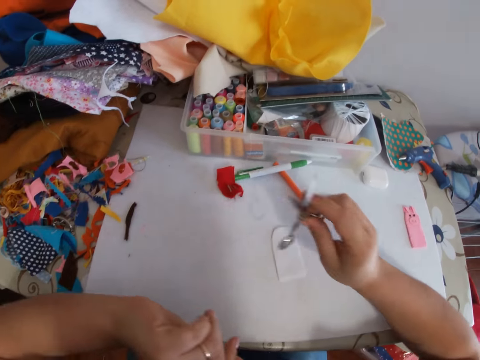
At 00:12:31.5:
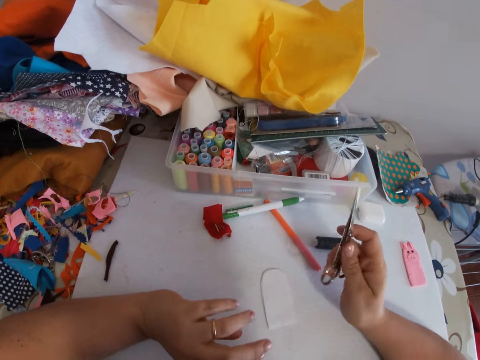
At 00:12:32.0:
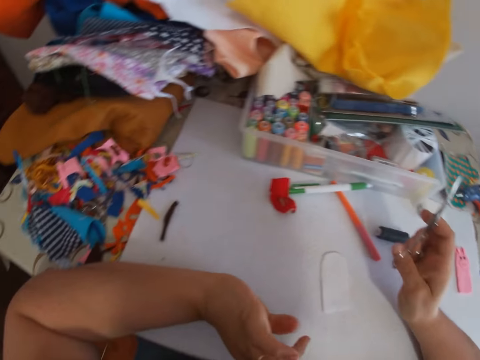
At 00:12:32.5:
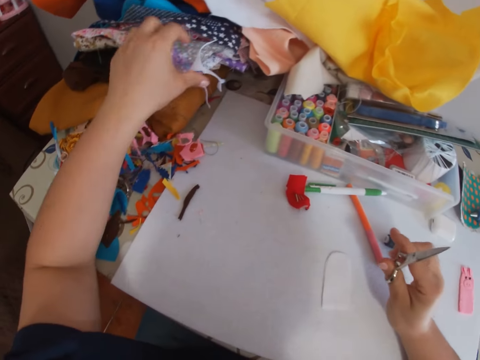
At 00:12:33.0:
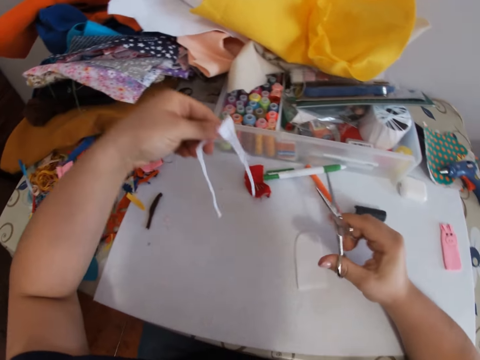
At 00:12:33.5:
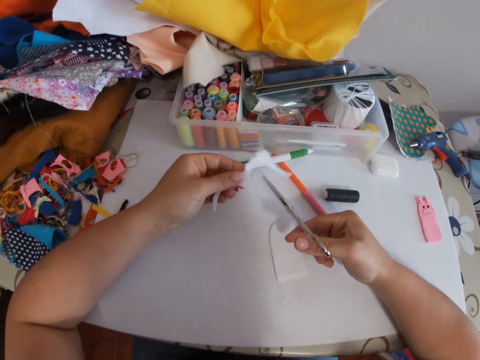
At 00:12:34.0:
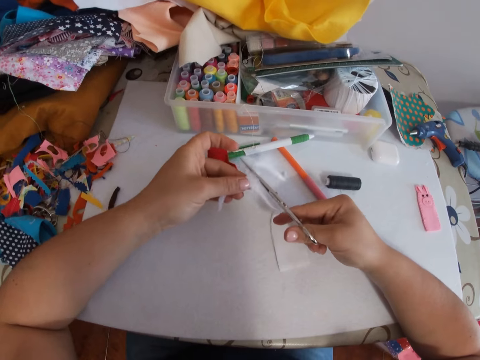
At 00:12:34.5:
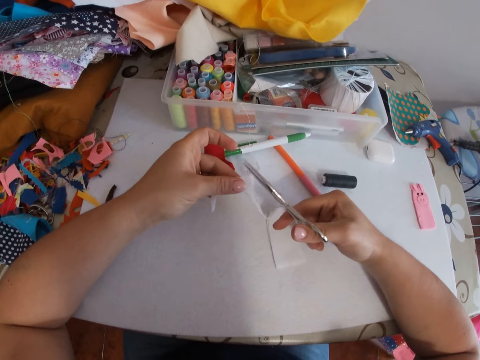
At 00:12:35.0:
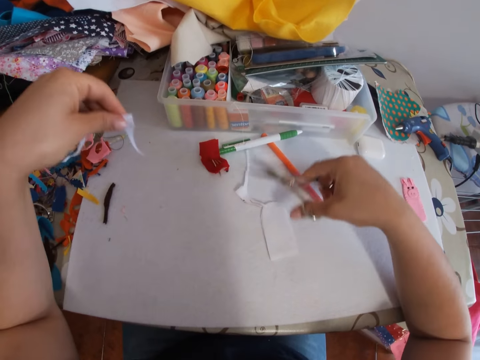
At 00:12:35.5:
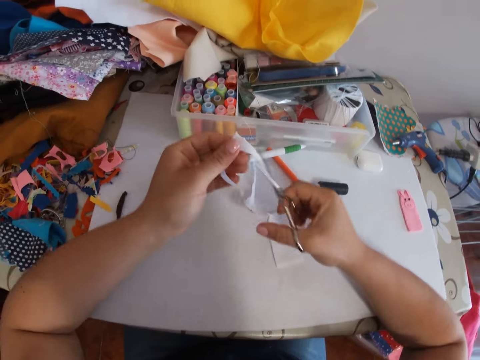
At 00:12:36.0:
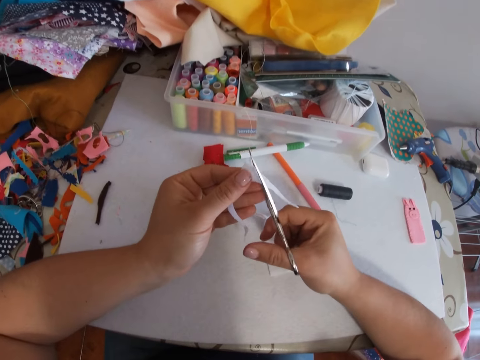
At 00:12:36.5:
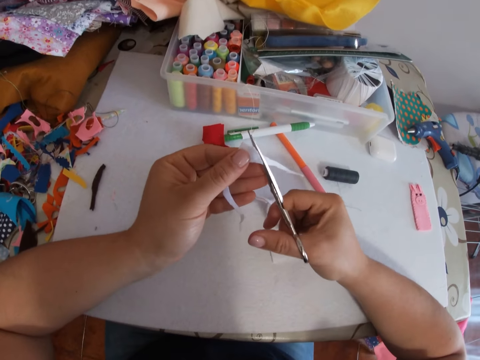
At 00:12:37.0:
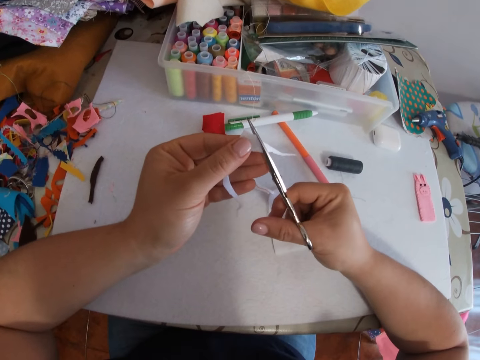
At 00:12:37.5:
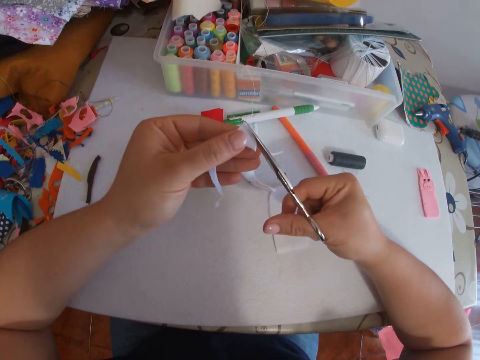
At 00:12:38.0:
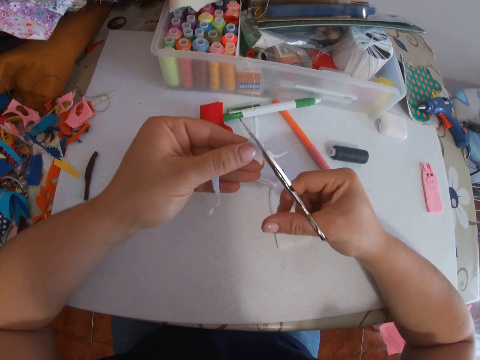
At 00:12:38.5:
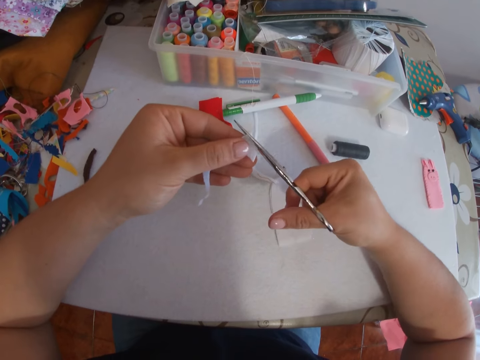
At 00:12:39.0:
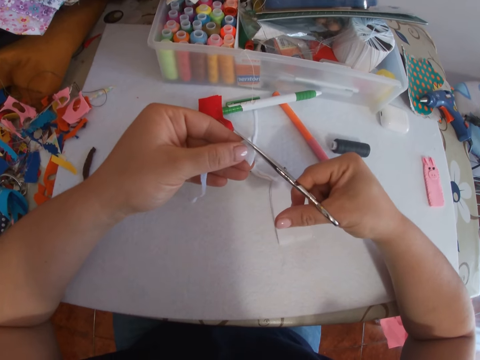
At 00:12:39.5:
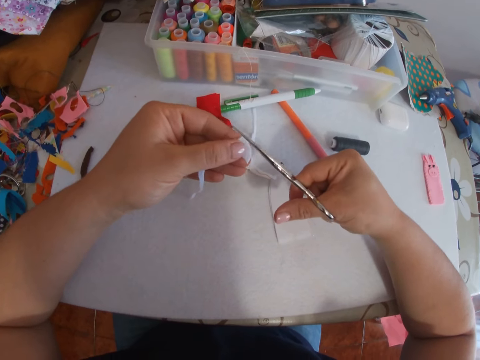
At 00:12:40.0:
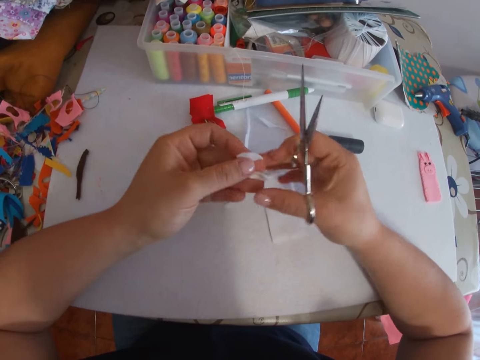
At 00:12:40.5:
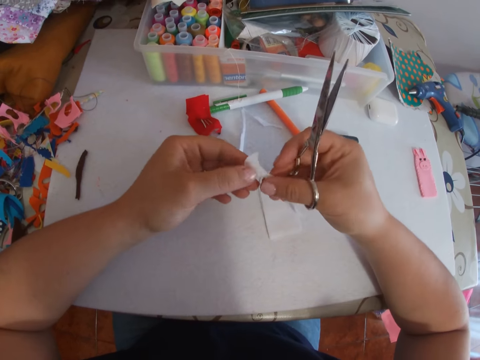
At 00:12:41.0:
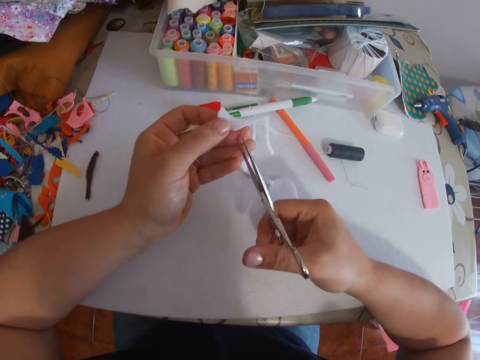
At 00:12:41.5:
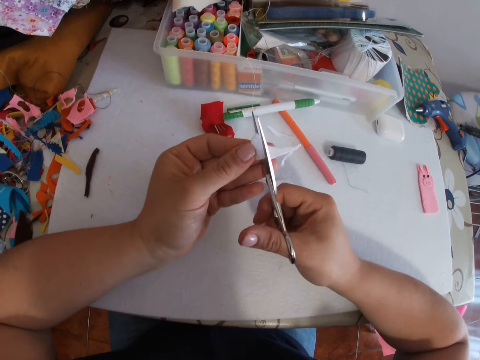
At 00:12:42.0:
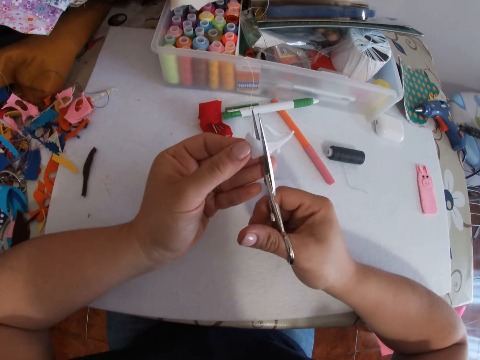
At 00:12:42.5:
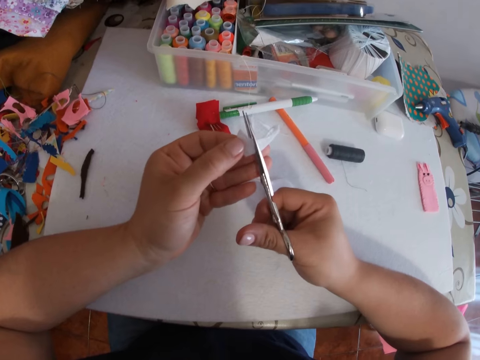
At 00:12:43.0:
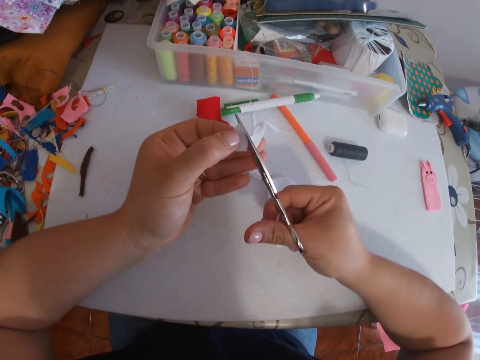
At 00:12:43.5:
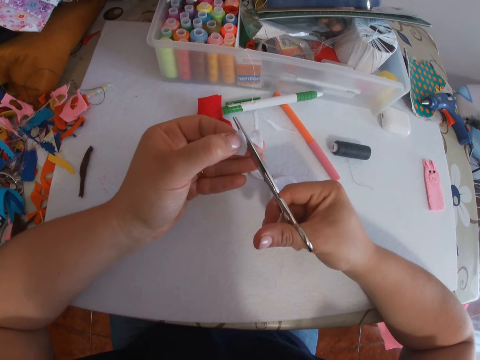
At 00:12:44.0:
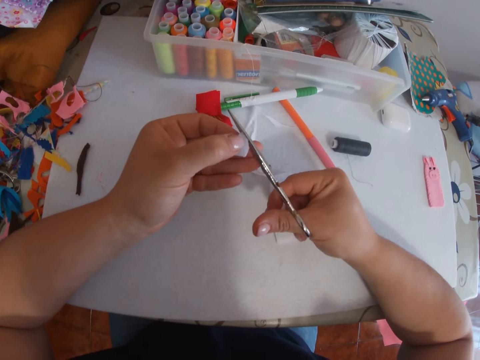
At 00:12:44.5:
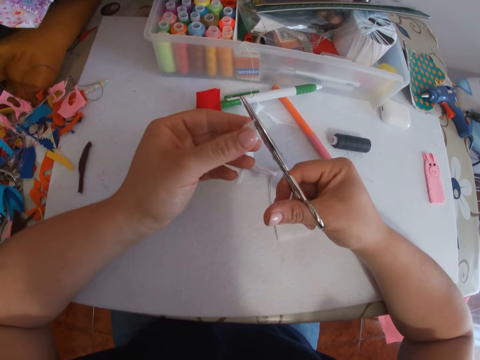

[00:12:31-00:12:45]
The camera wearer picks up the scissors from the table with his right hand. He leans his hands on the table. He moves his hands around. He picks up a white piece of fabric or felt fabric from the table with his left hand. He cuts the white piece of fabric with the scissors in his right hand. He moves his hands around. He cuts the white piece of fabric with the scissors in his right hand again. He turns the felt fabric. He cuts the white piece of fabric with the scissors in his right hand again.

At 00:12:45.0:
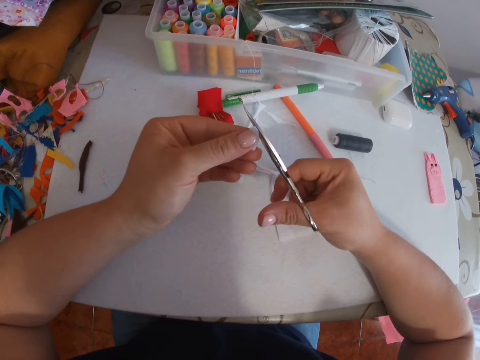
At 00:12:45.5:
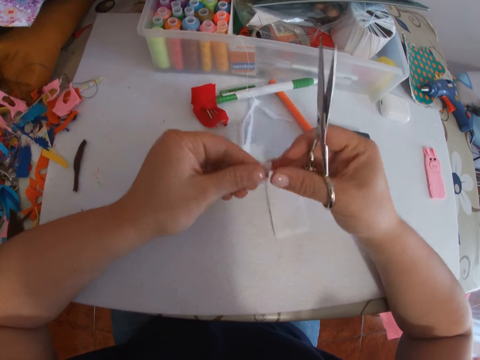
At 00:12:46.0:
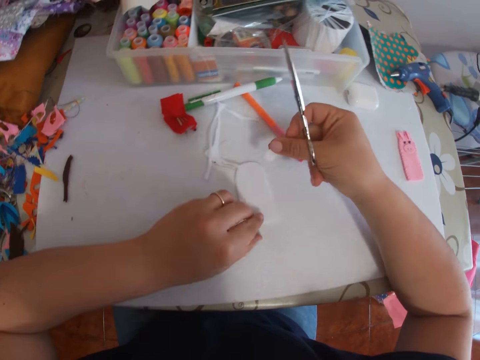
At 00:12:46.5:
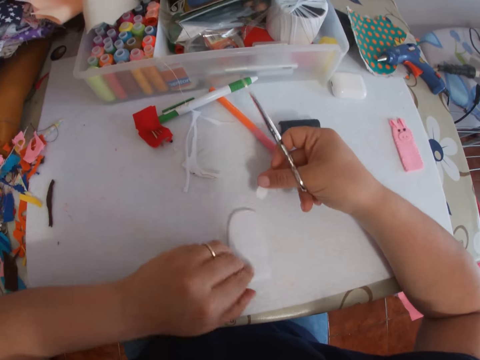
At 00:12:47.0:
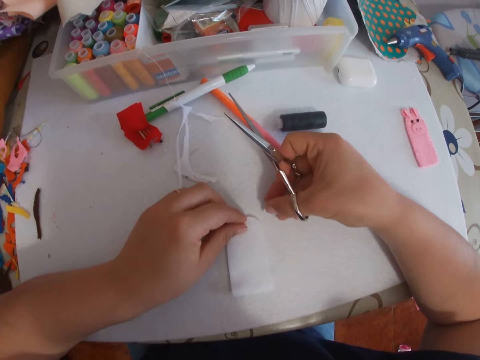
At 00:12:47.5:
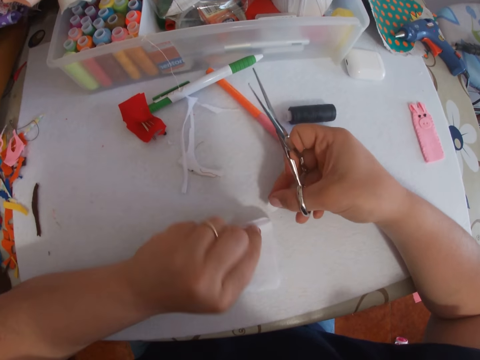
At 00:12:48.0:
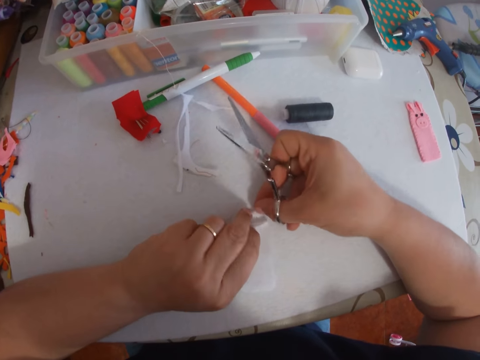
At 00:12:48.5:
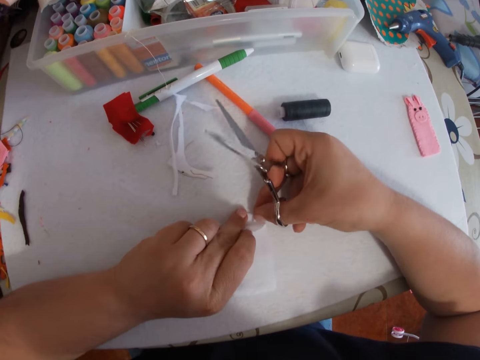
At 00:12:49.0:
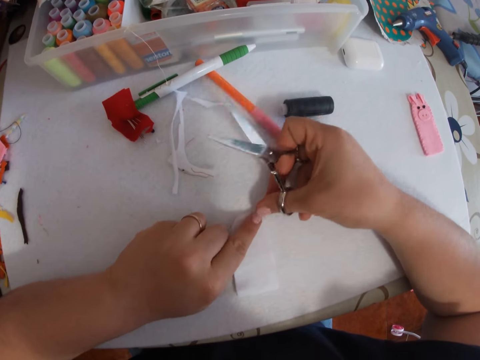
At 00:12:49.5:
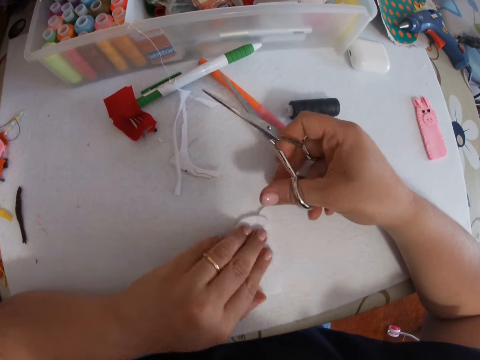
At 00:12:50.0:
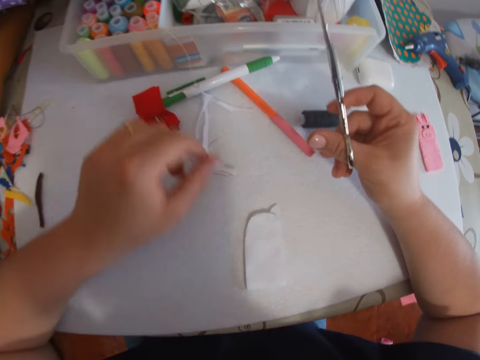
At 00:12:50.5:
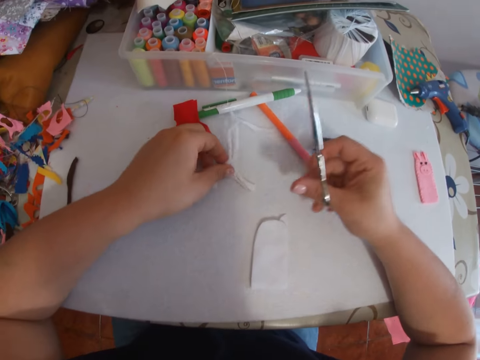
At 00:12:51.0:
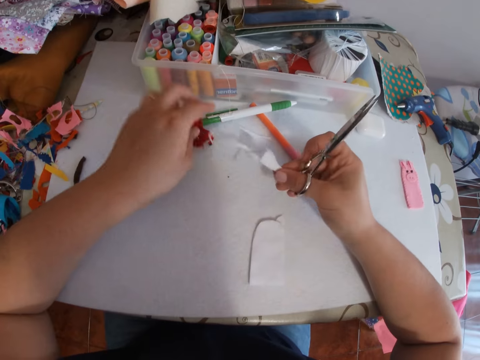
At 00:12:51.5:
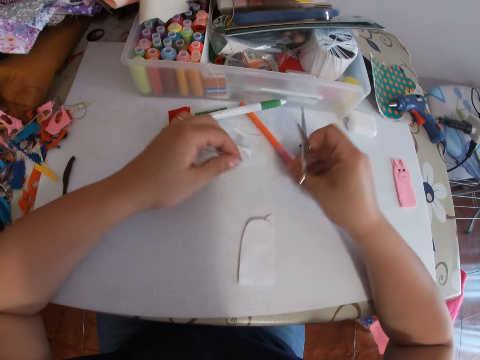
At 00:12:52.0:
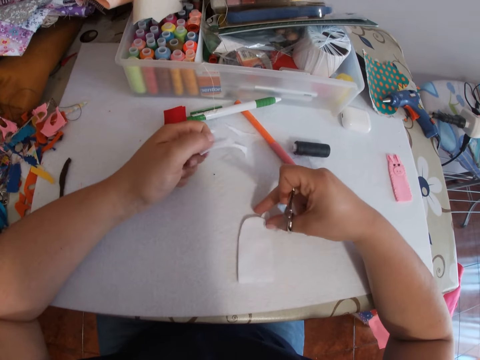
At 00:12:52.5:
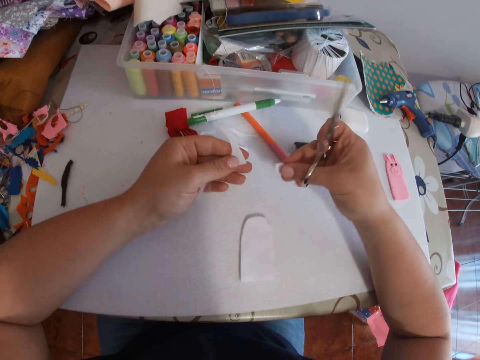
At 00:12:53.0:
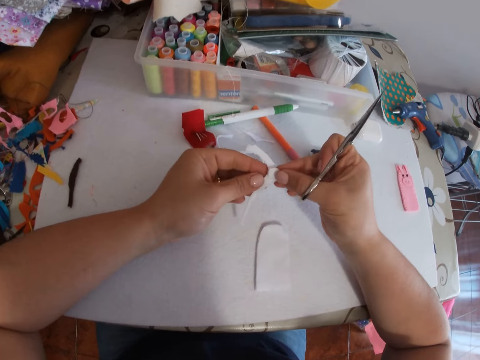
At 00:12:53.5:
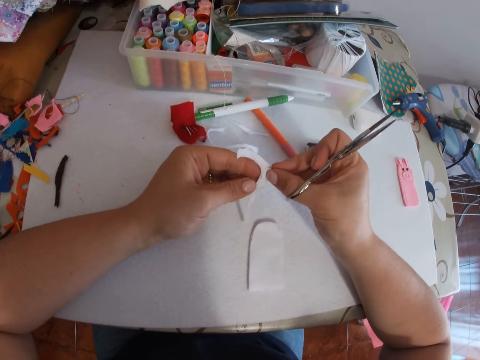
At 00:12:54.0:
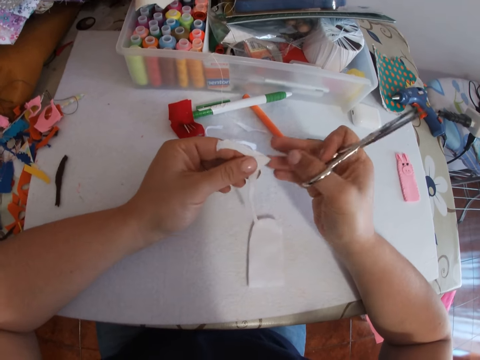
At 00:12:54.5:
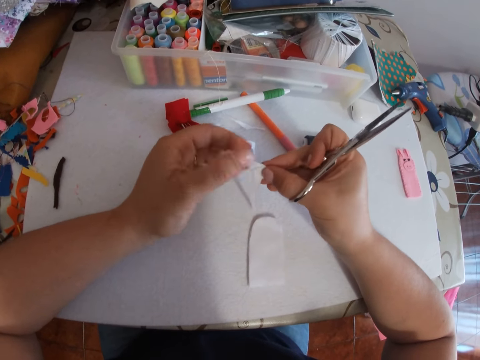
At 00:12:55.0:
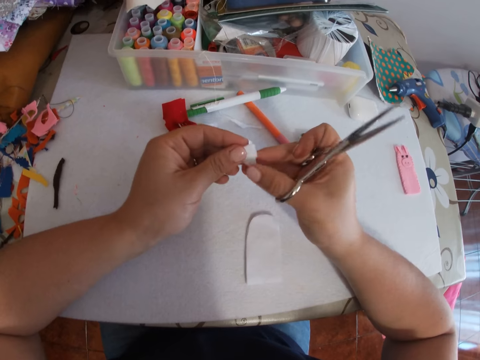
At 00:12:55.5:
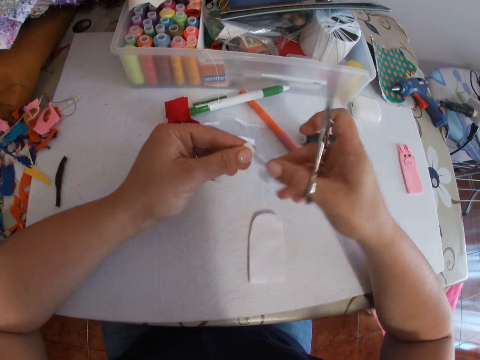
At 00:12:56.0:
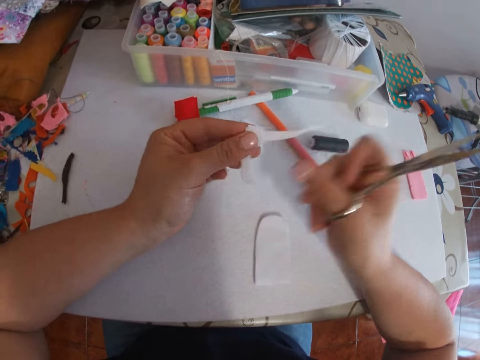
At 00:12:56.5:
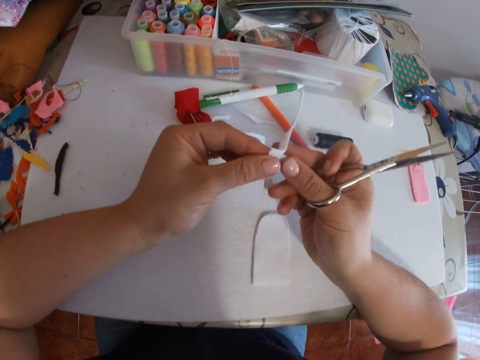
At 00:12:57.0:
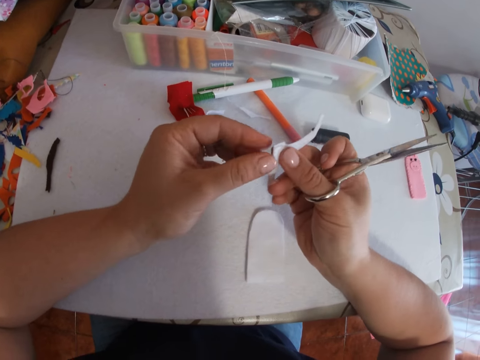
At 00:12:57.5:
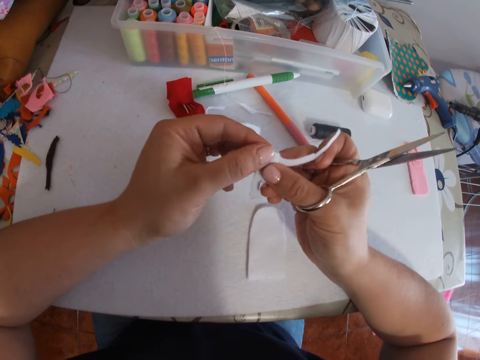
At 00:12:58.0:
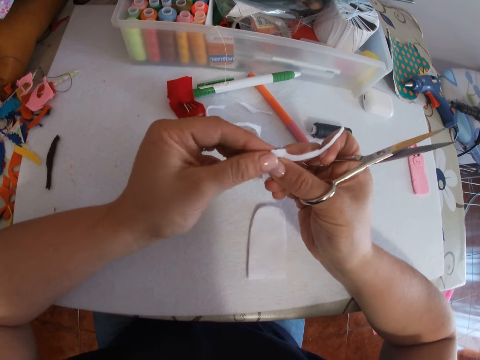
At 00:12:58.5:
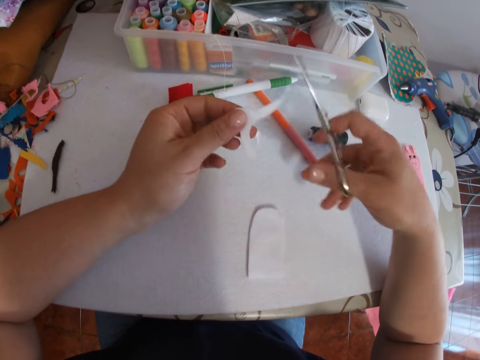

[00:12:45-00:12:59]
The camera wearer holds the felt fabric with the other hand. He moves the felt fabric on the table, lifts the felt fabric upwards, and holds the felt fabric on the table. He puts the cut piece of white fabric into the white fabrics on the table with his right hand. He fixes the felt fabric in another fabric. He moves hands around. He picks up the white piece of fabric from the table with his left hand. He picks up the felt fabric with the other hand. He puts the felt fabric on the table. He picks up the felt fabric with the other hand. He picks up the cut piece of white fabric from the white fabrics with his right hand. He joins the felt fabrics together. He places the cut piece of white fabric on the white piece of fabric with his right hand. He turns the felt fabric. He holds the felt fabric.
